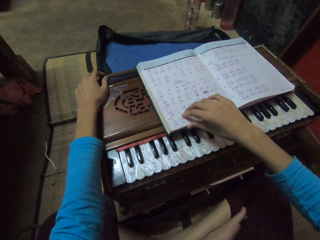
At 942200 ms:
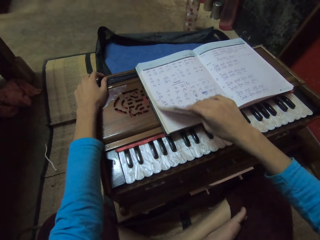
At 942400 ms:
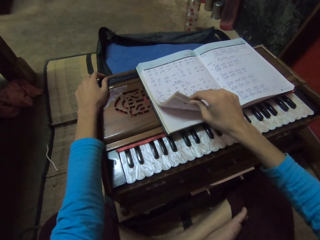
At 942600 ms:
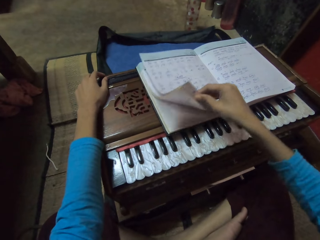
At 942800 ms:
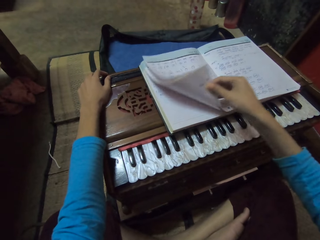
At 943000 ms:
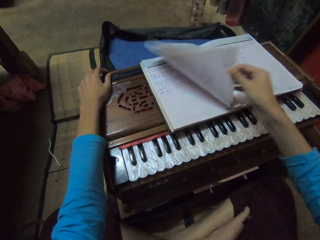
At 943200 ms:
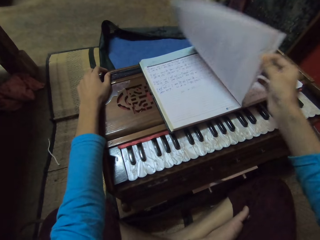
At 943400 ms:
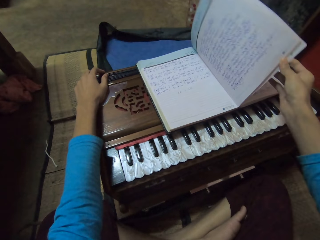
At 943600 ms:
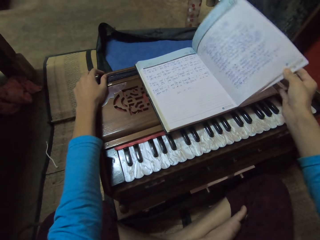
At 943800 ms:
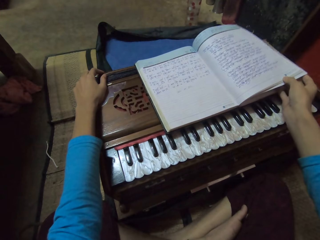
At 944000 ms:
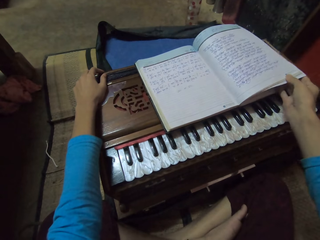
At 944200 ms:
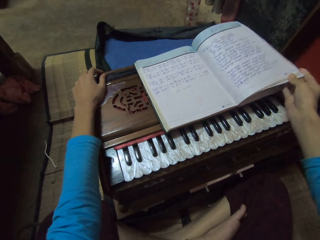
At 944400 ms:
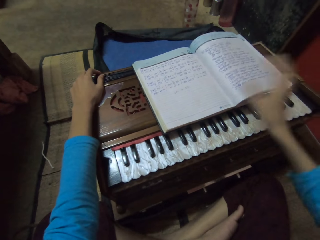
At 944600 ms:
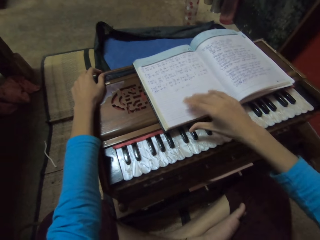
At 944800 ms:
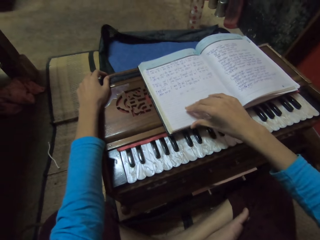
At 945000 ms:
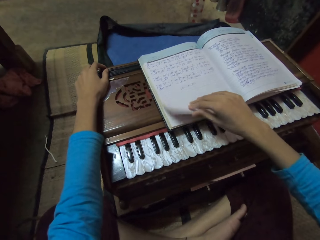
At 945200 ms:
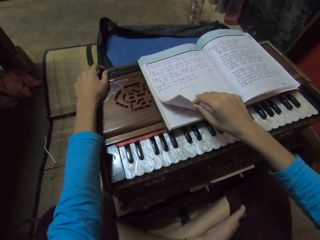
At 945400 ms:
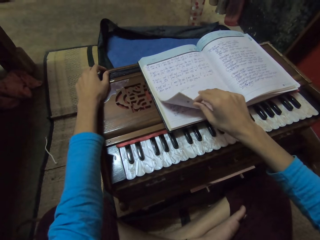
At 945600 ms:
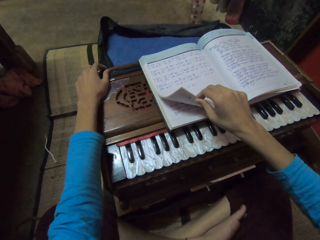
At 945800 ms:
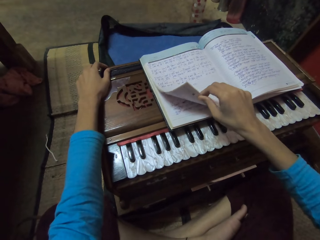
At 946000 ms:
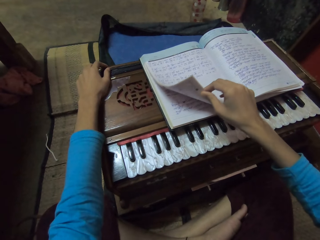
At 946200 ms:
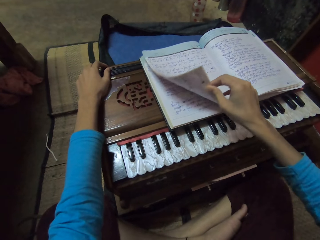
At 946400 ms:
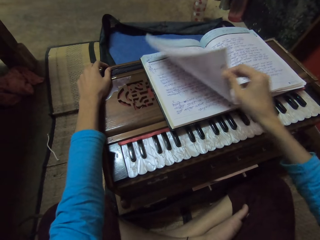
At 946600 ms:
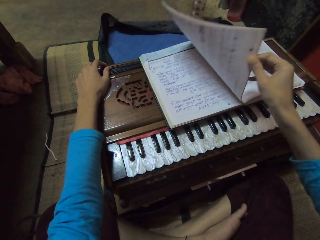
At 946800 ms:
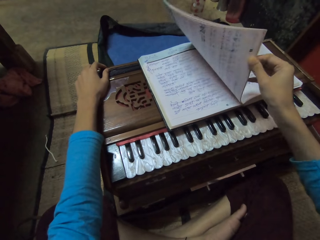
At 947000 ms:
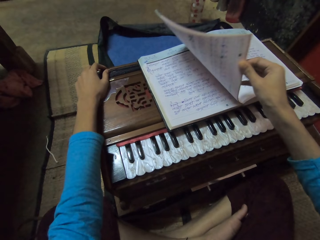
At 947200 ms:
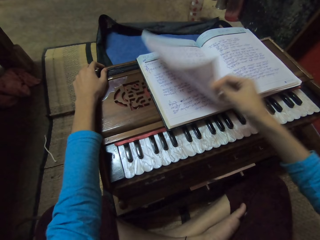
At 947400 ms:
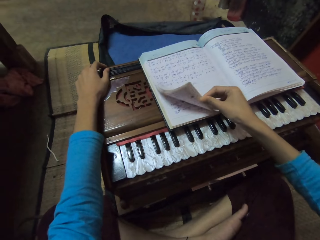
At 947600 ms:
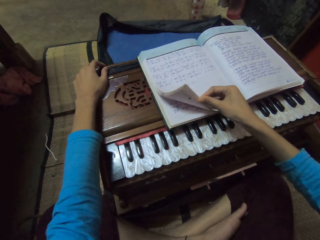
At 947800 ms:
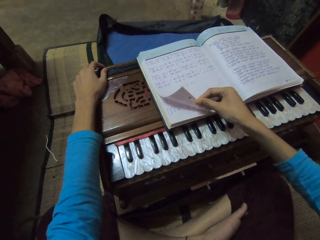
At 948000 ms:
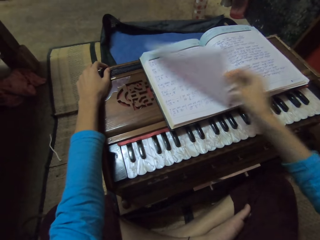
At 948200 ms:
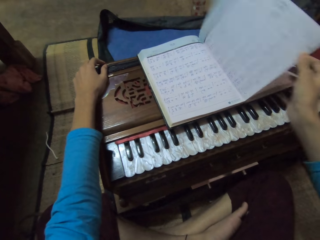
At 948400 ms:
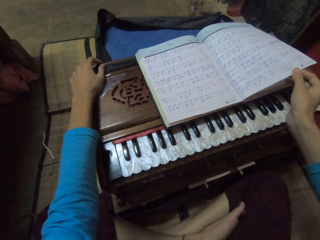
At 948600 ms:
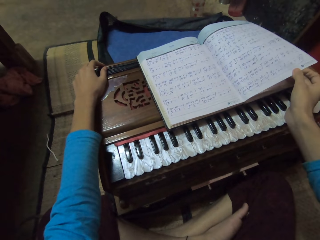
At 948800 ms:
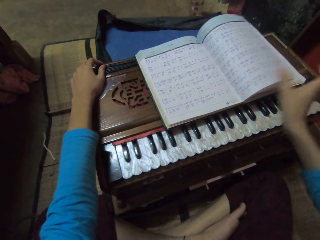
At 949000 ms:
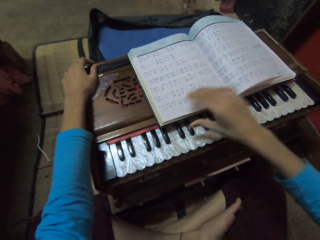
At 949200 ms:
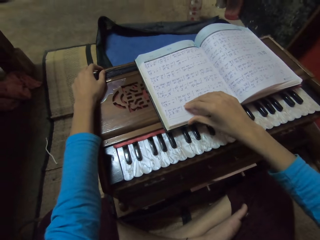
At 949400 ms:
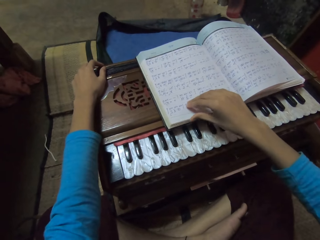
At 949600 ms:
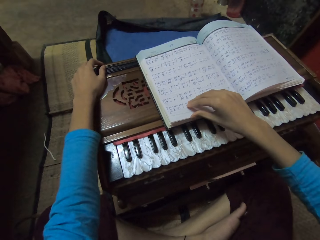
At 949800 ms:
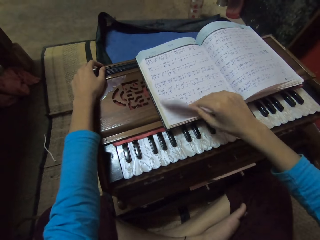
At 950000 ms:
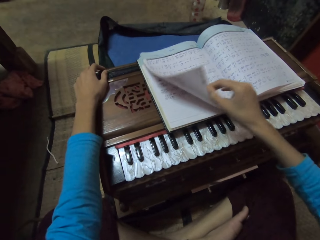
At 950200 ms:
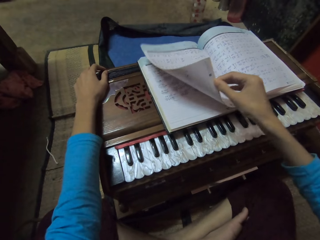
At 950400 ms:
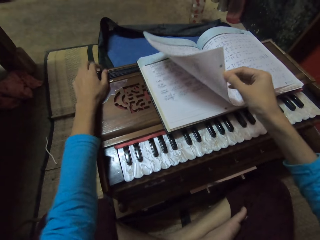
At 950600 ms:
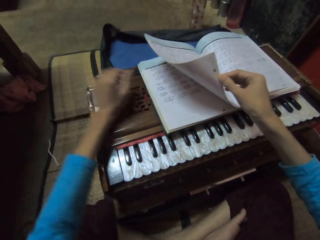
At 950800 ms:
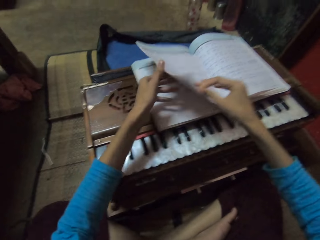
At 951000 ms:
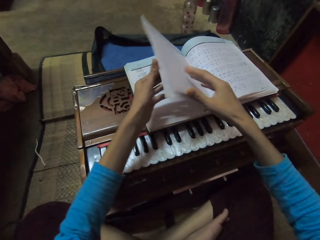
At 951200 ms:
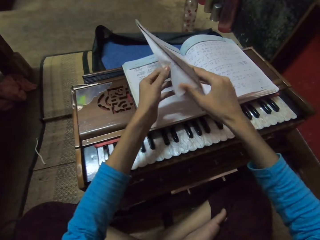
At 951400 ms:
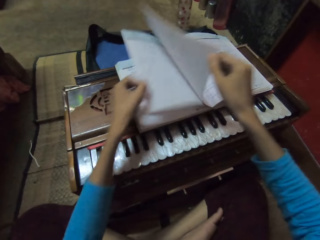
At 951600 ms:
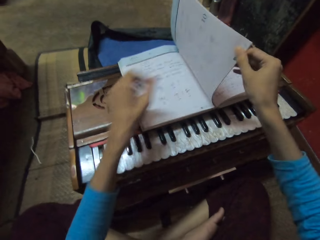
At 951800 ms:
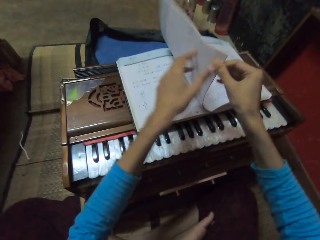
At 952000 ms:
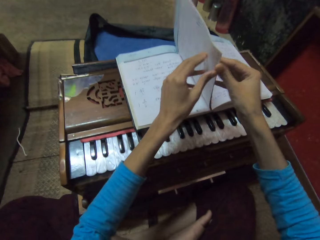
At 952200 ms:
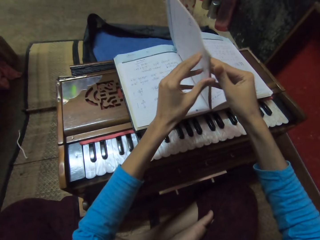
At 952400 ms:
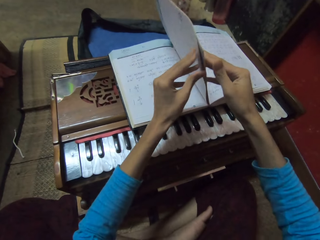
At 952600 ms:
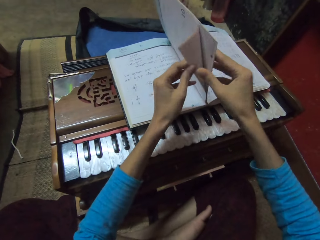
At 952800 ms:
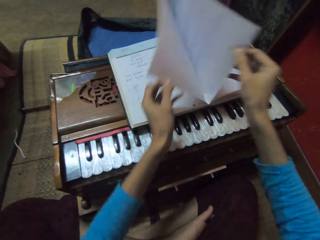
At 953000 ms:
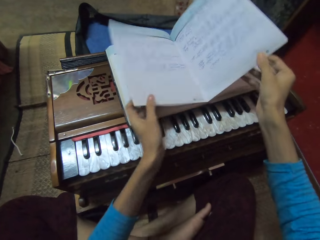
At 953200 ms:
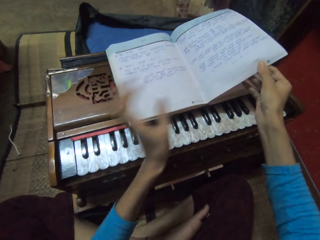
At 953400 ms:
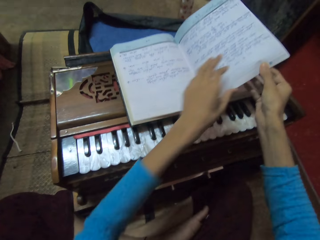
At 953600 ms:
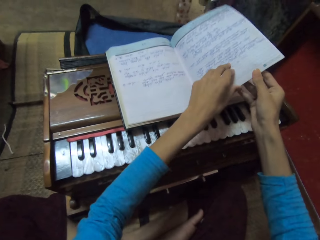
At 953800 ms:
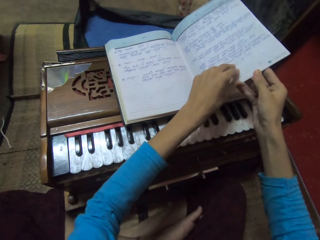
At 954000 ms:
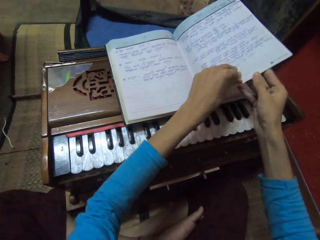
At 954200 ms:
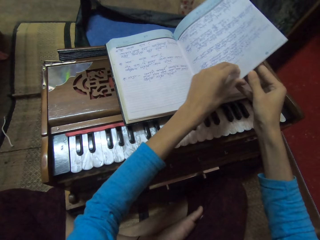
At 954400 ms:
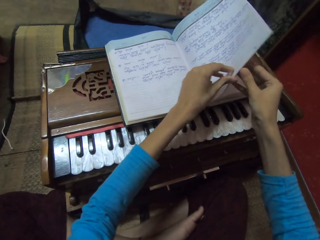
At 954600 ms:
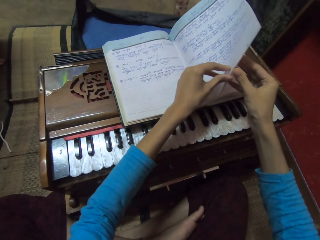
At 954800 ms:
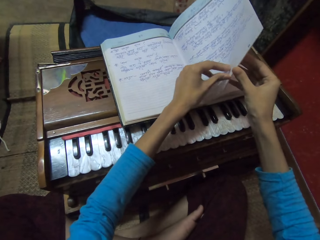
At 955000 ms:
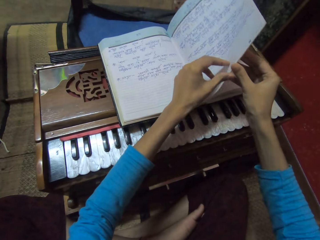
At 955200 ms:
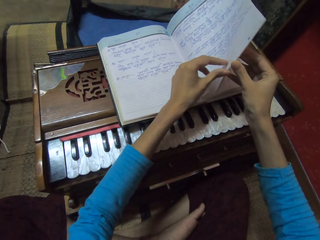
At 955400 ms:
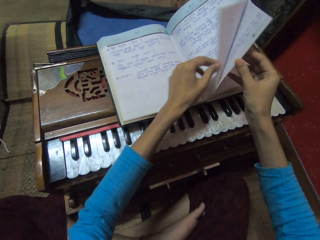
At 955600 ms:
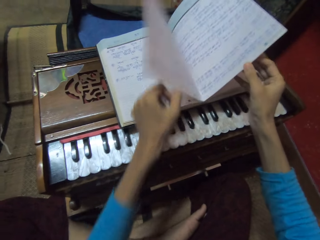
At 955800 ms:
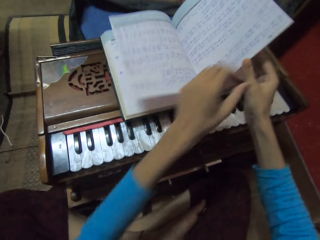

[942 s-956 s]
The camera wearer flips the book on the piano accordion with both hands.

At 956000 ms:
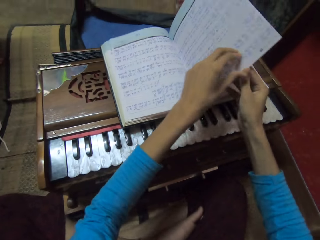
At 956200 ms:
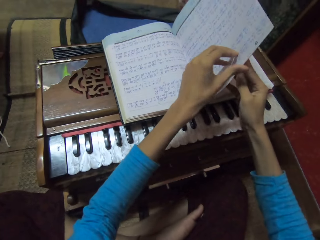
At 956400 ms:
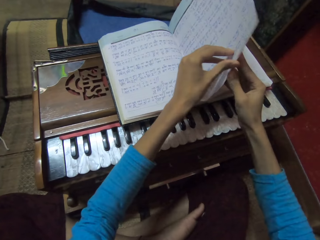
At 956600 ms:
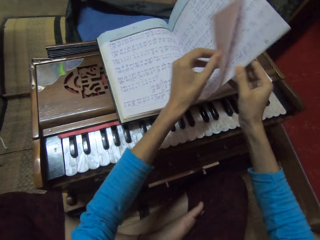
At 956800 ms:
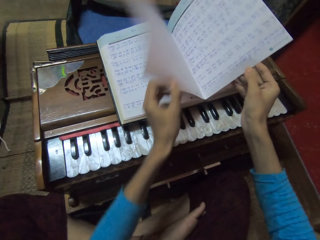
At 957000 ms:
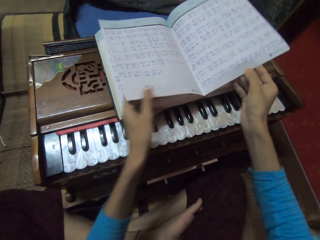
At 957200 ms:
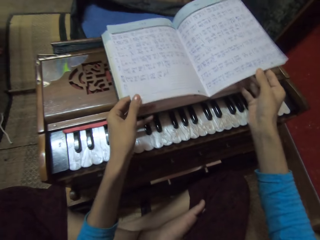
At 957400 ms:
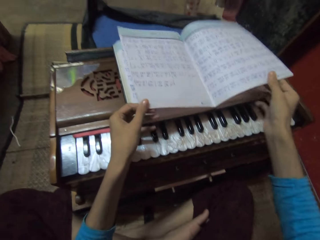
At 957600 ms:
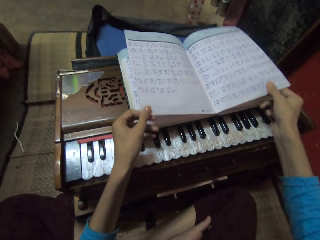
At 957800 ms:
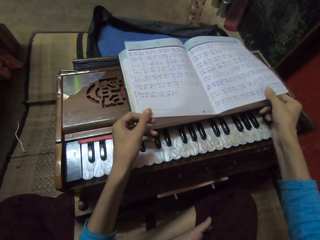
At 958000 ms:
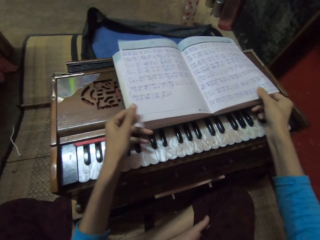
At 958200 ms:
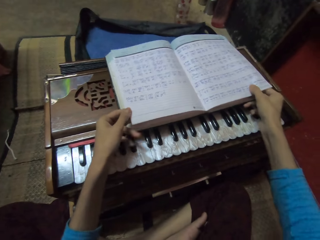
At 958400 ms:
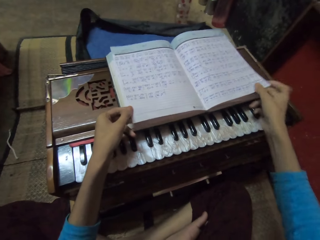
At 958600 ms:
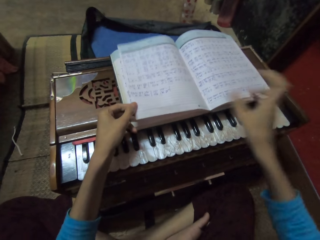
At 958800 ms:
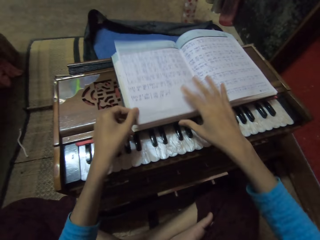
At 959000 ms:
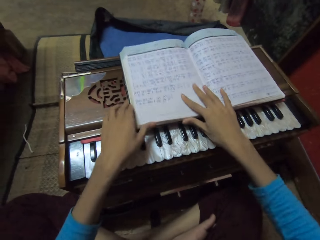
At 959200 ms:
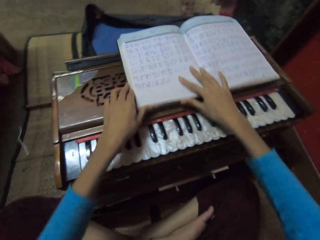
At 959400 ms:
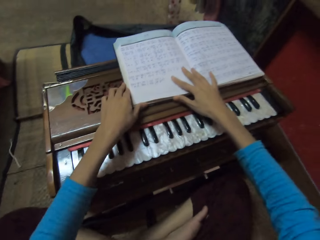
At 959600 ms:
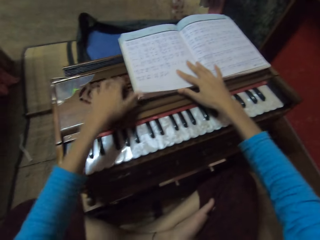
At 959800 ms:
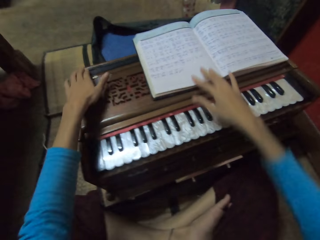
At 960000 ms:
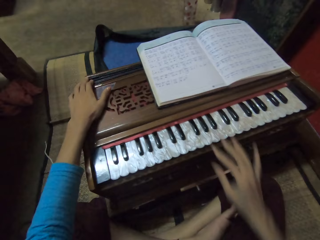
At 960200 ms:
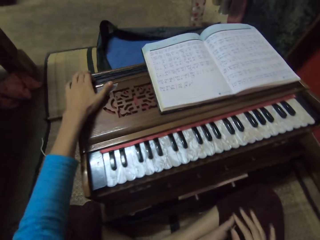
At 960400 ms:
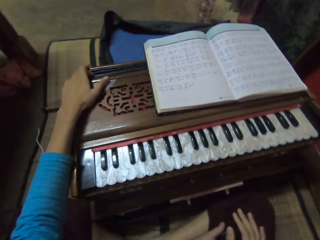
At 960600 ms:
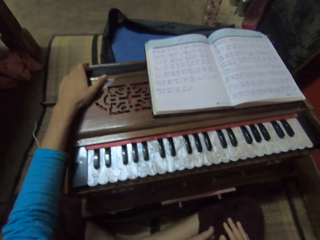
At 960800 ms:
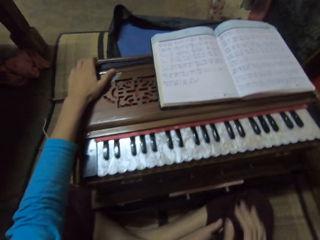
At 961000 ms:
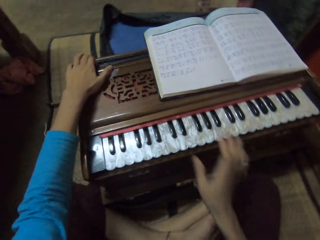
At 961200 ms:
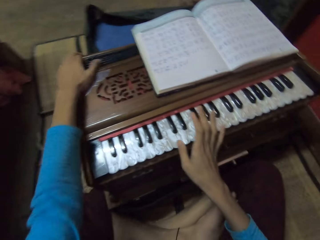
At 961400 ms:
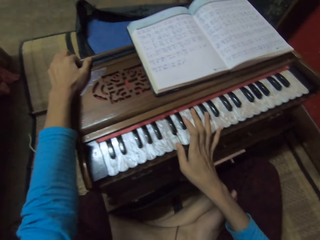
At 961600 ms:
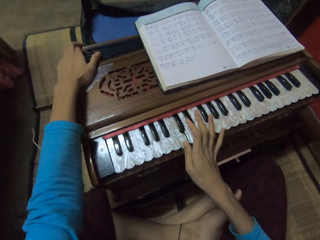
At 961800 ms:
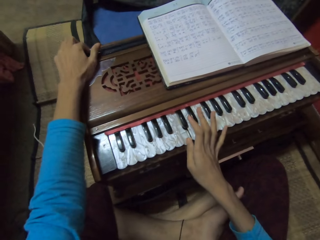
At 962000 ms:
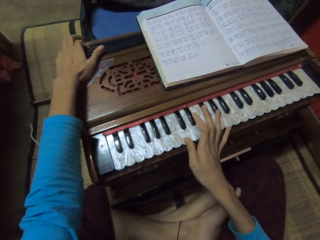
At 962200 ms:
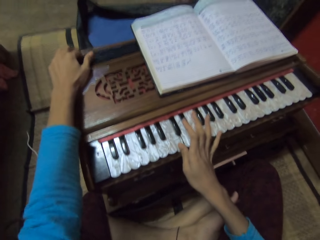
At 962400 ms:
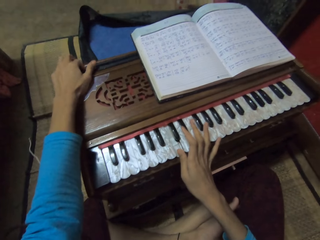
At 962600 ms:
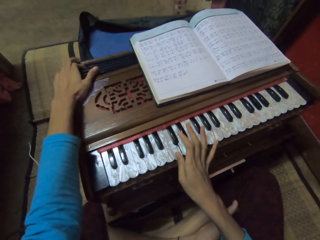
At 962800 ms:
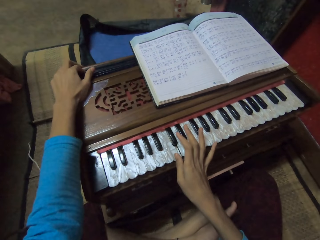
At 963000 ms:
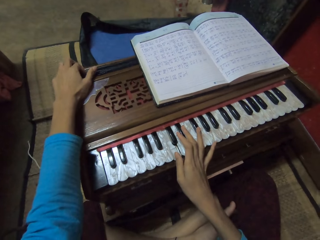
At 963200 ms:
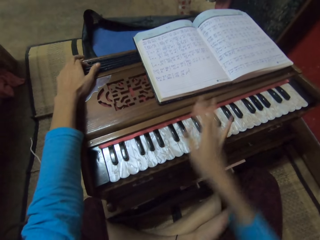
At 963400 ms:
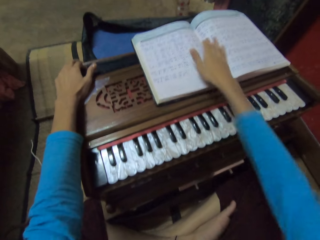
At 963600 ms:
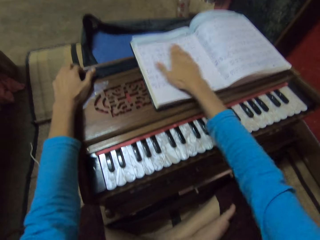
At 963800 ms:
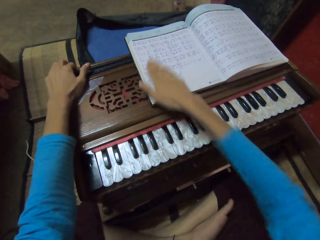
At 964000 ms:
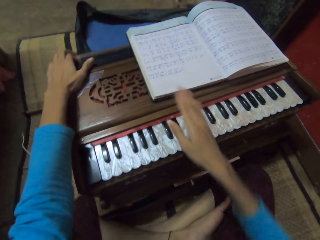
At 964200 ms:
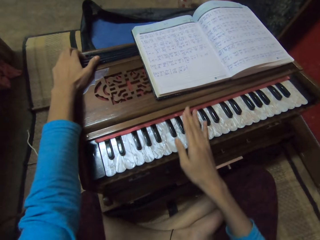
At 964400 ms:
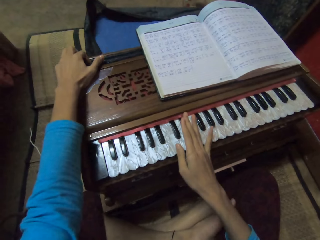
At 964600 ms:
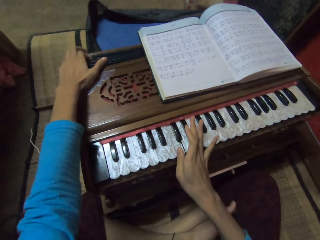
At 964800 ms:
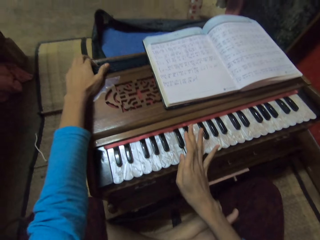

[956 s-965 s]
The camera wearer moves the book on the piano accordion with both hands. She plays the piano accordion with both hands. She rubs her right hand on the book on the piano accordion.
